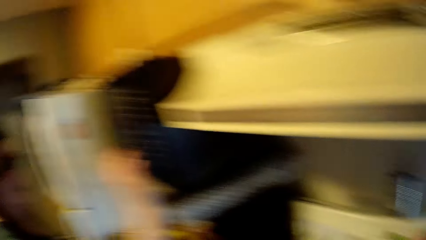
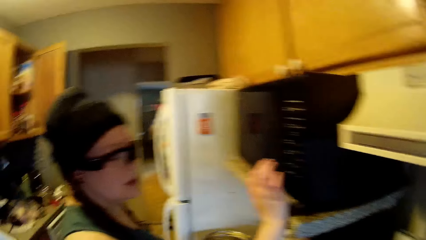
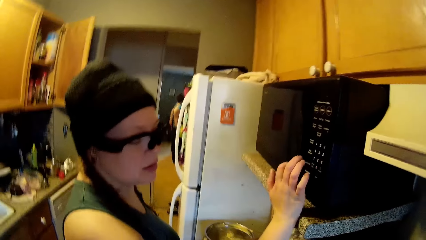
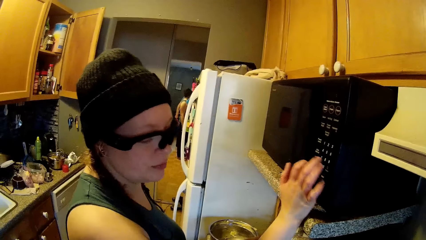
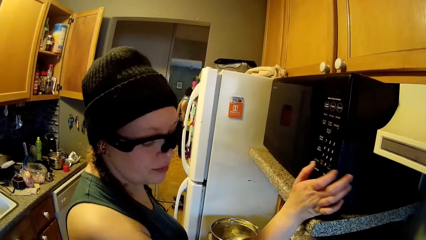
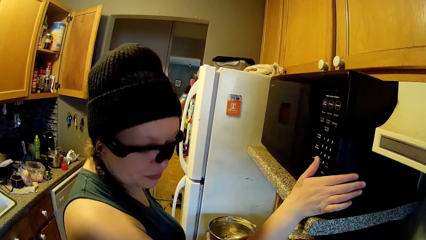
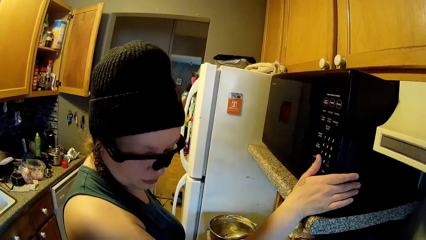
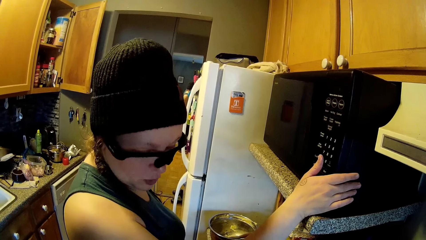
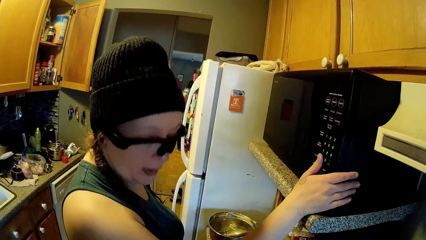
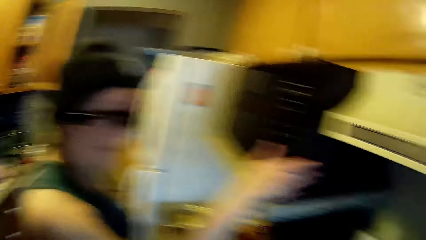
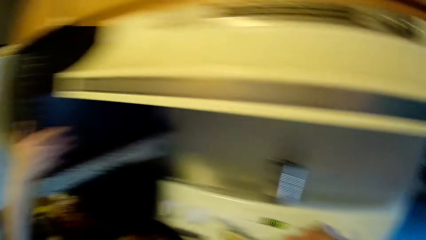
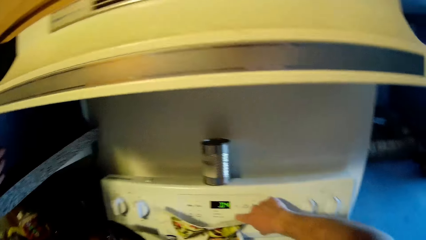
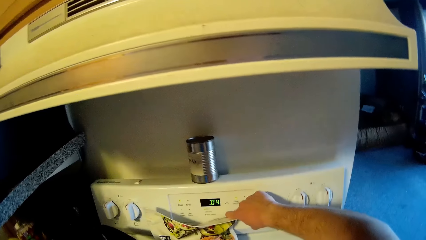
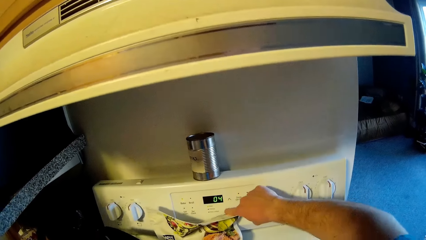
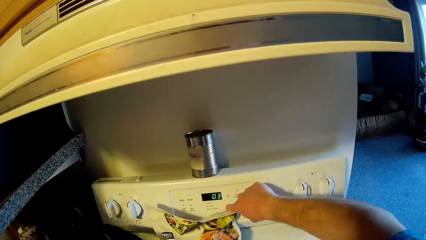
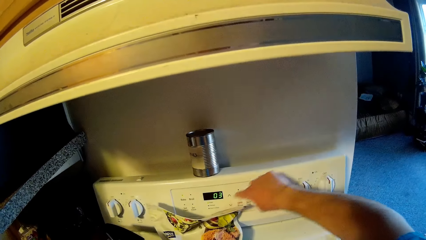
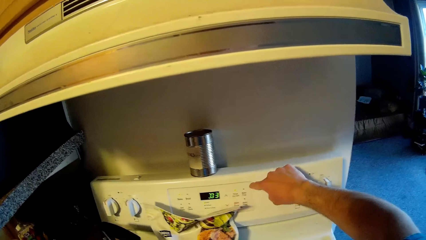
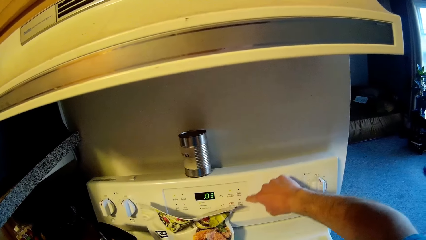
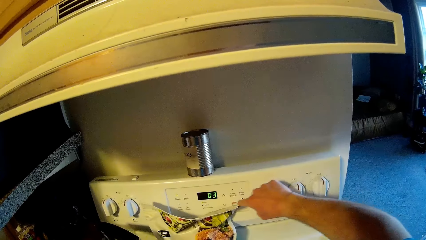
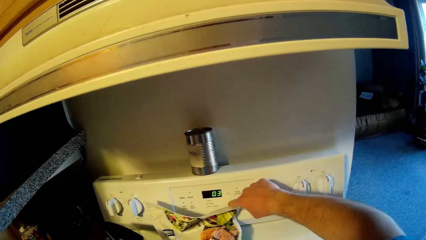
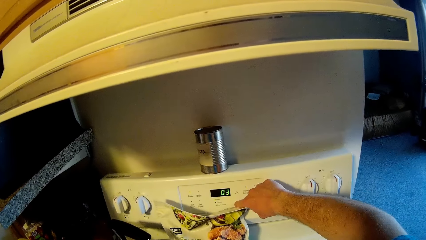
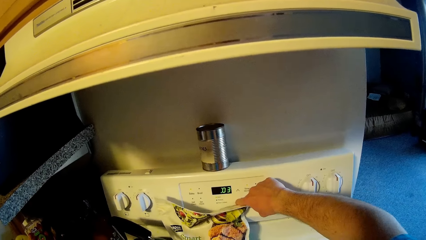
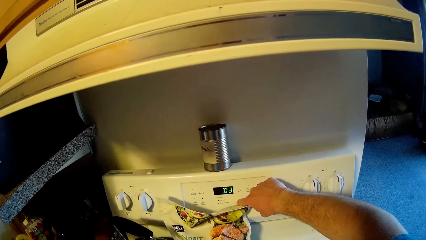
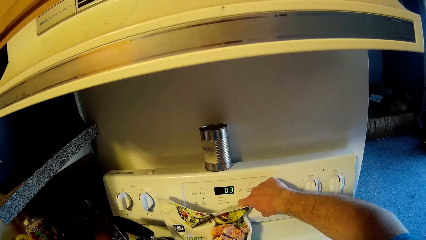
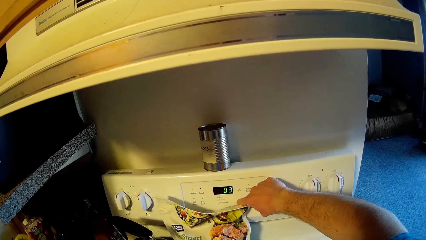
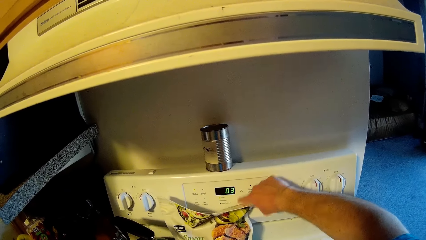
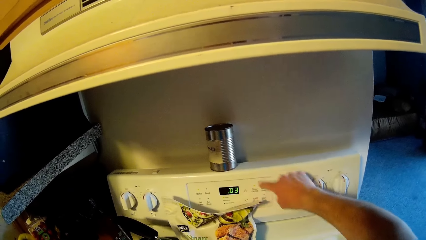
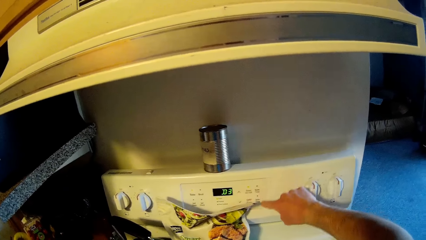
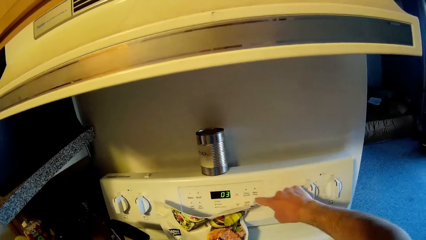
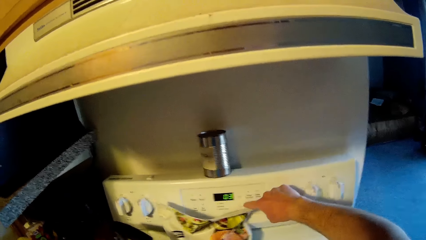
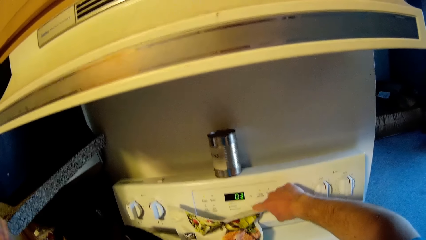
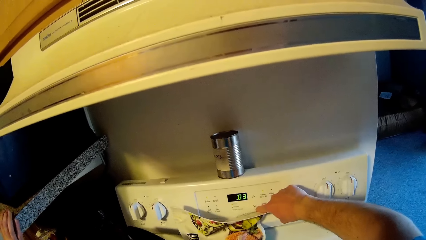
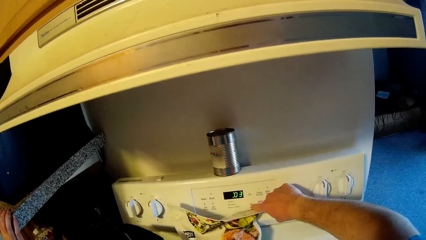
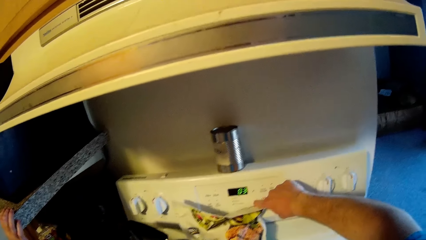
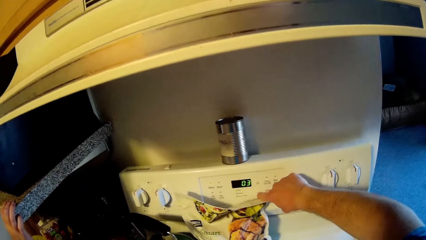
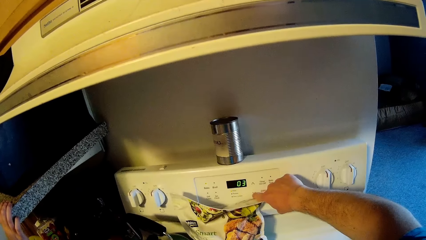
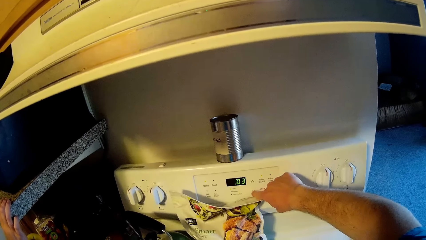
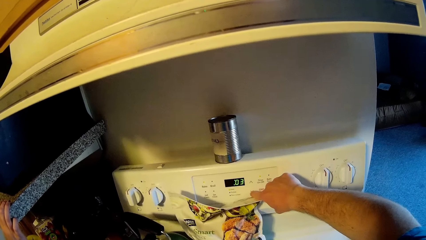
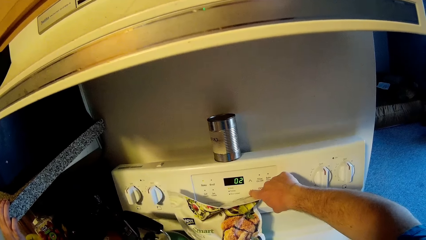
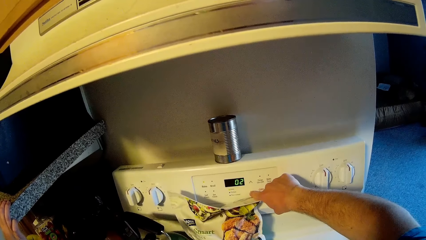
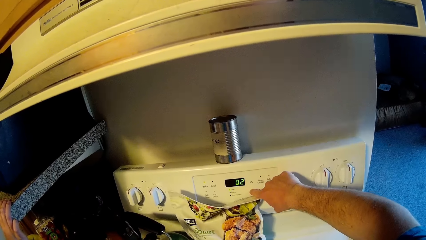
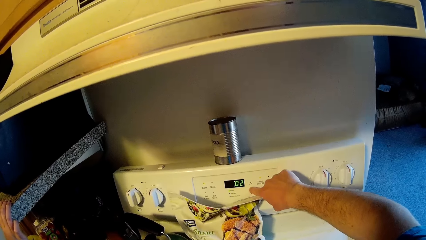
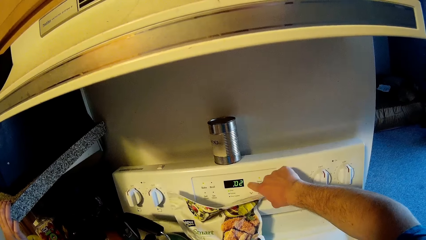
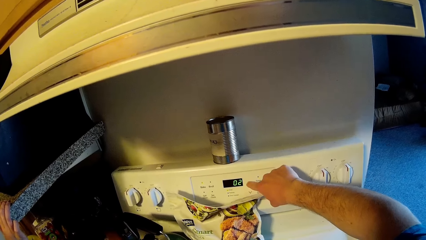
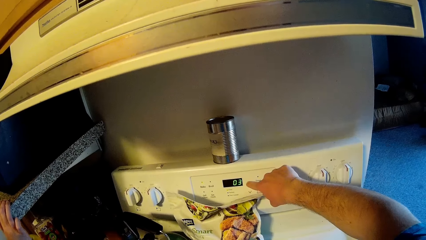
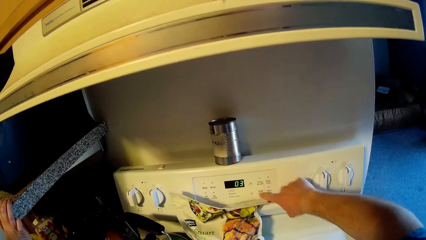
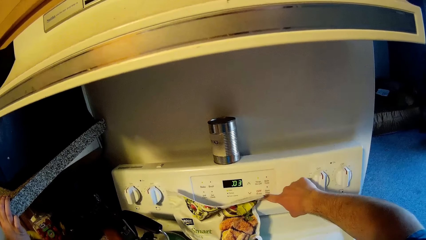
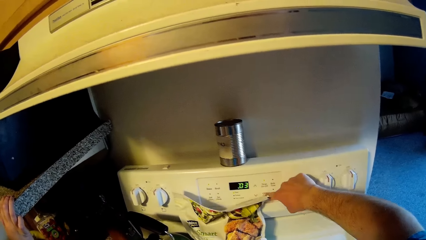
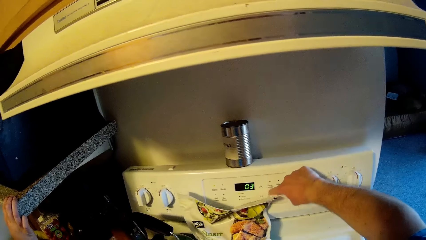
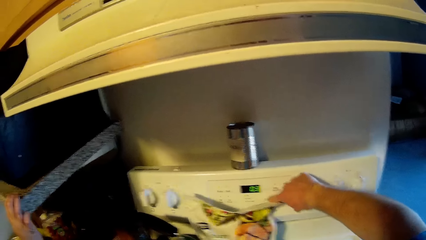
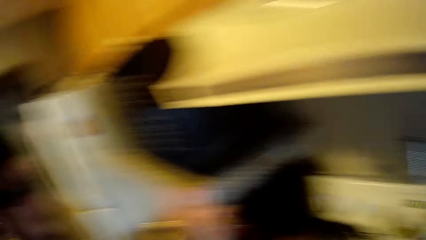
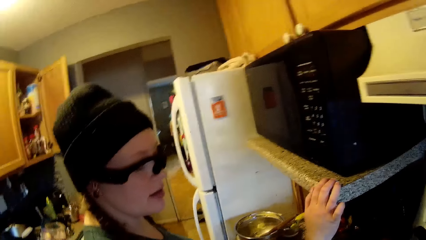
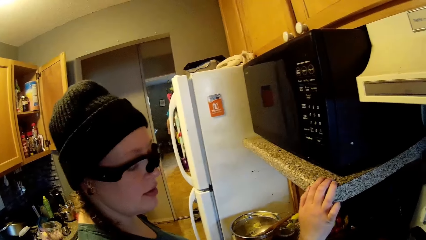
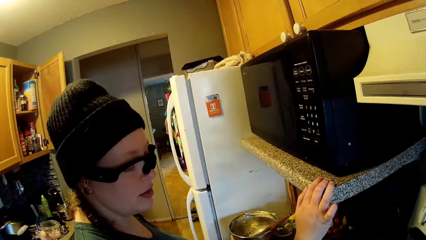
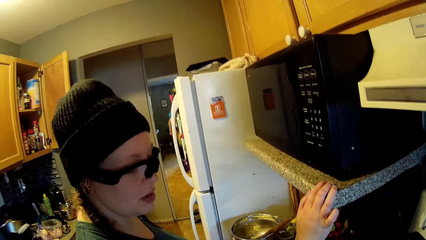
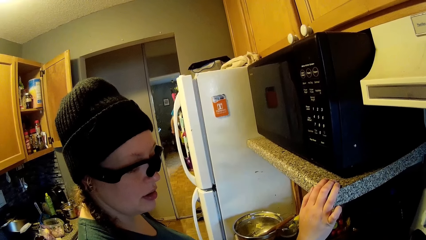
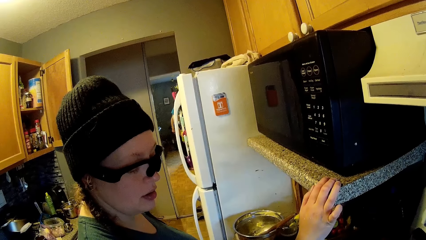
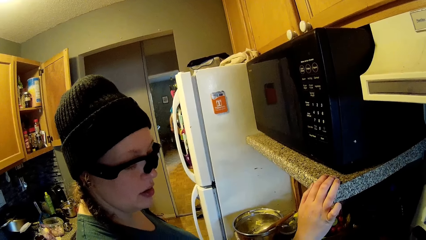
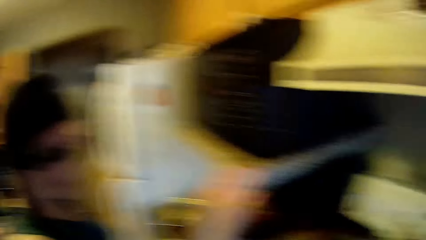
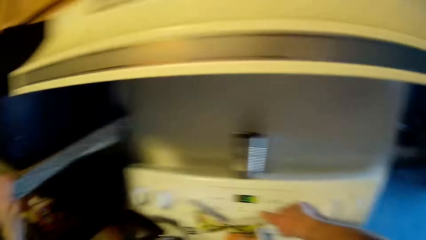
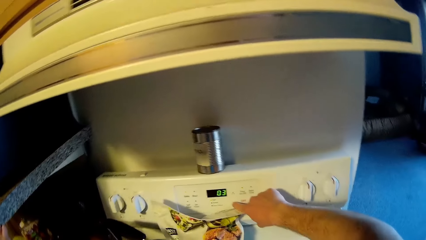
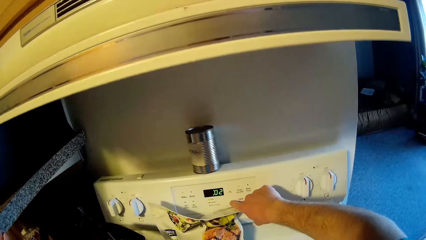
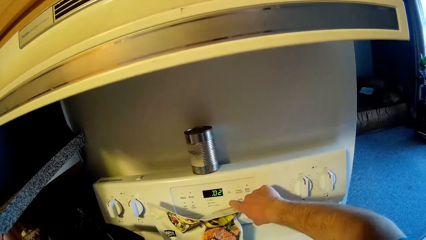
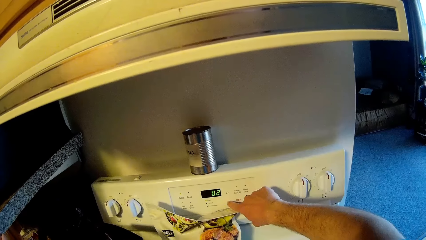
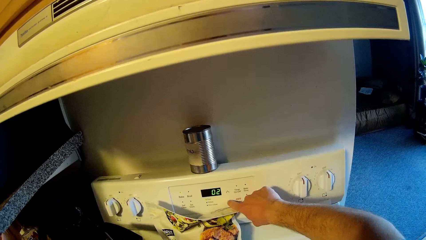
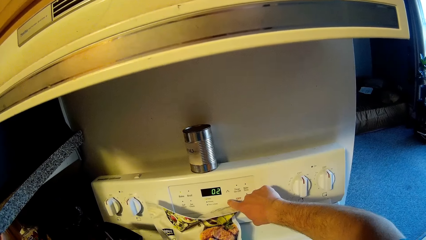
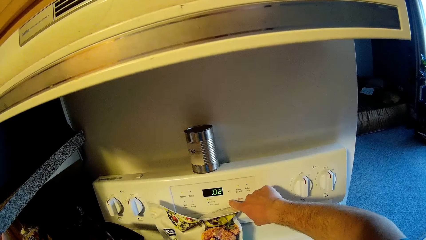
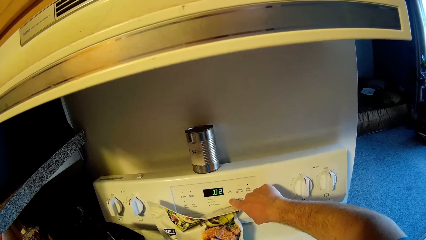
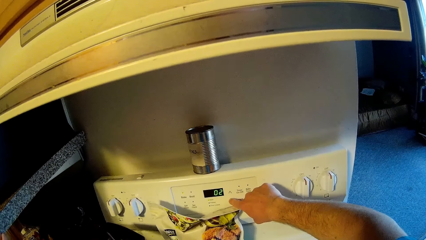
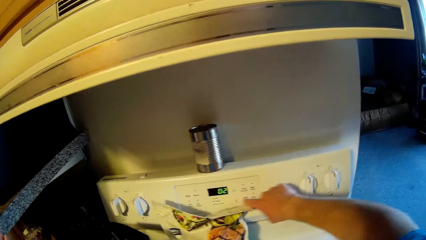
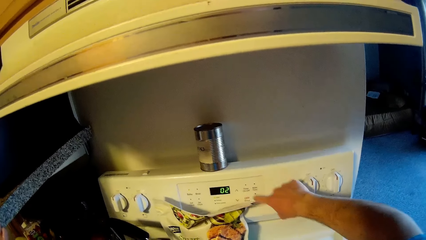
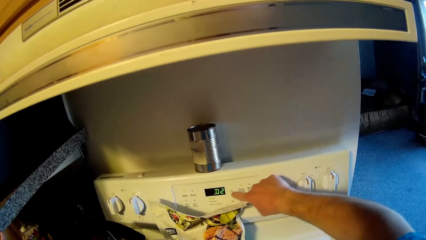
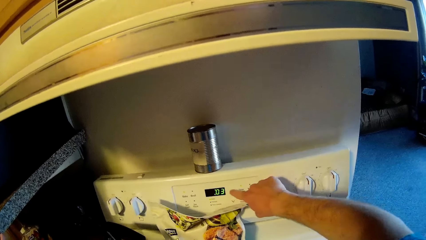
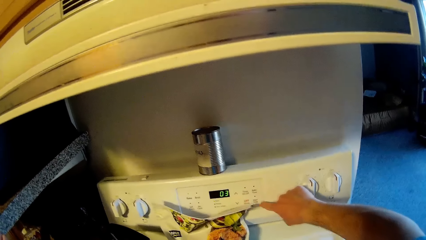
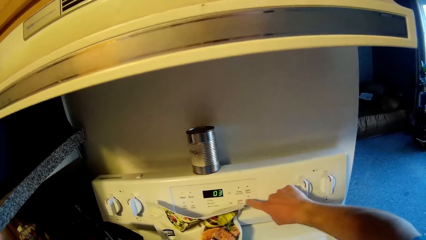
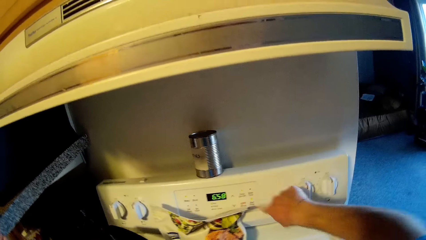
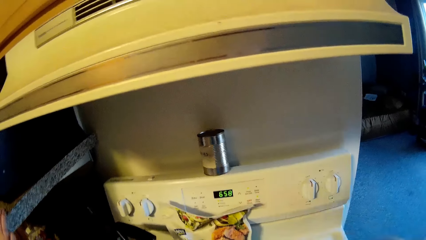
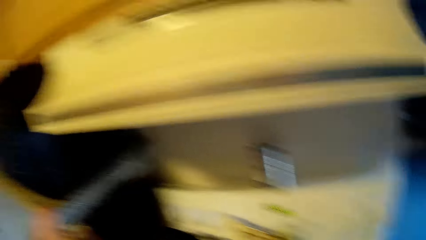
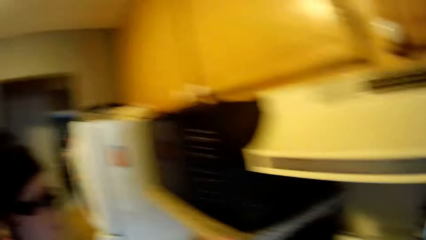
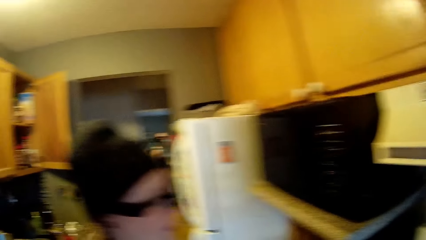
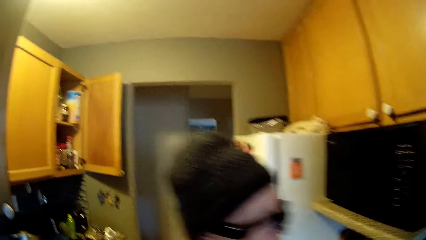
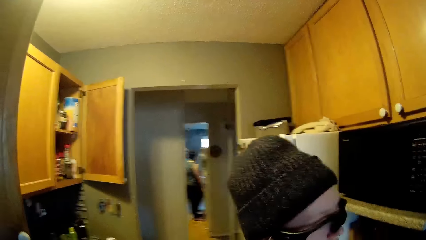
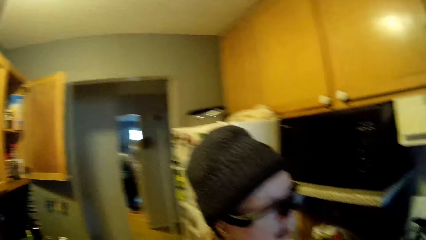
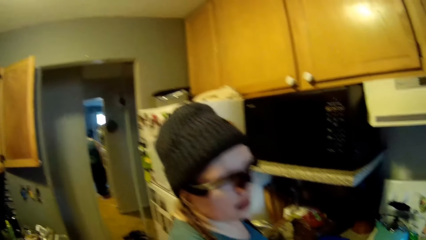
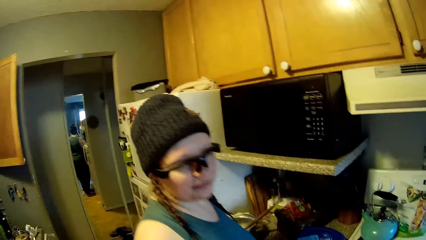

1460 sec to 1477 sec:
The woman touches the microwave with her right hand. The camera wearer communicates with the woman. The woman places her right hand on the concrete slab.
